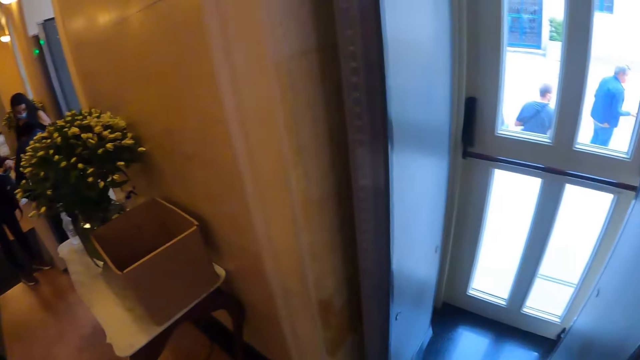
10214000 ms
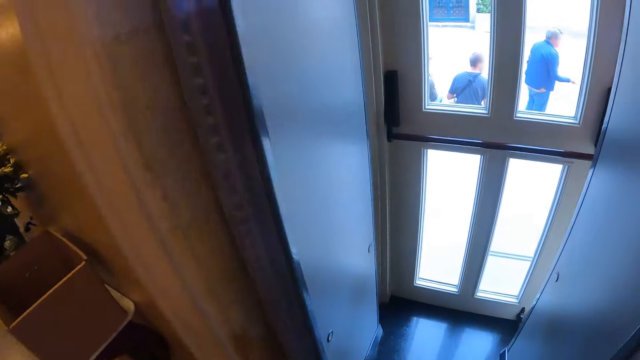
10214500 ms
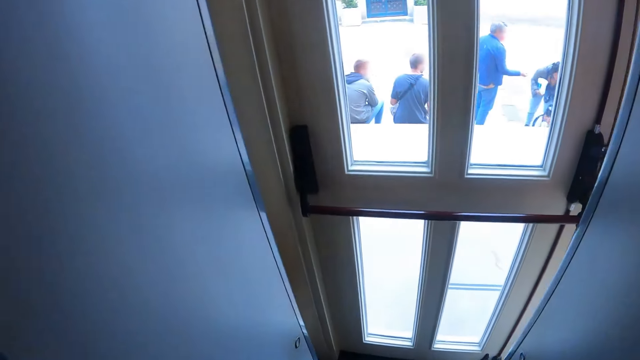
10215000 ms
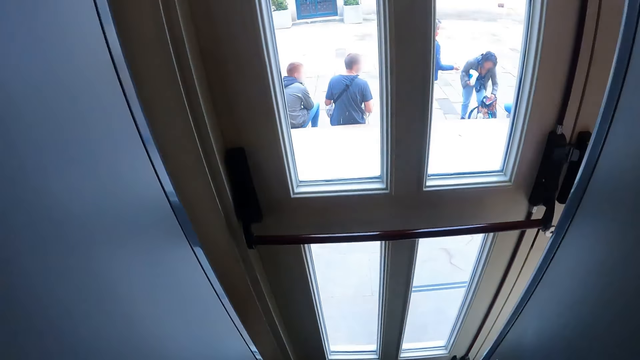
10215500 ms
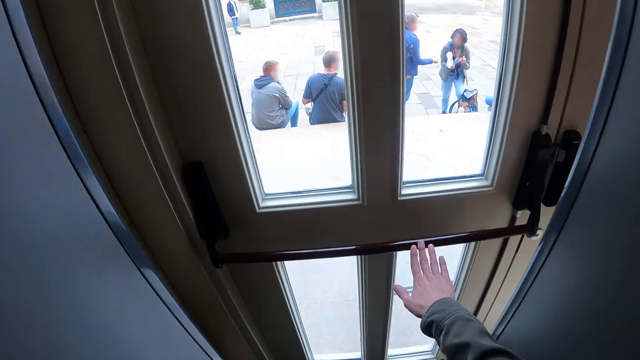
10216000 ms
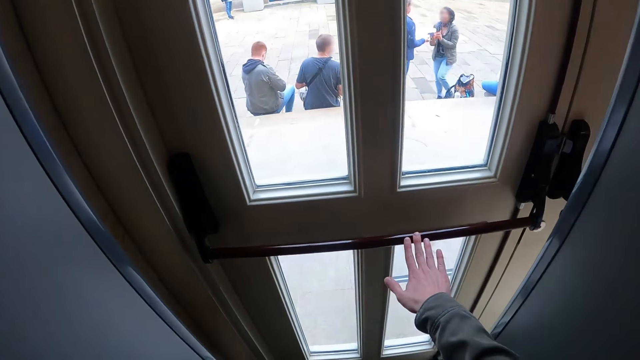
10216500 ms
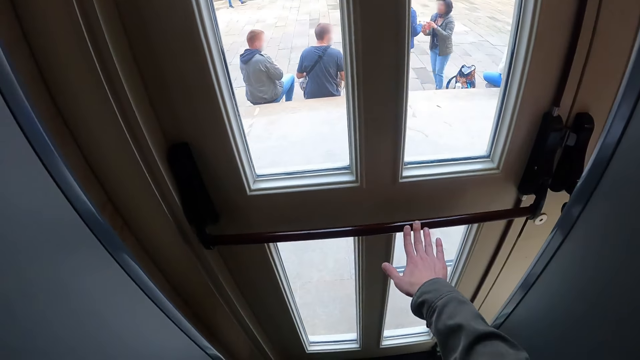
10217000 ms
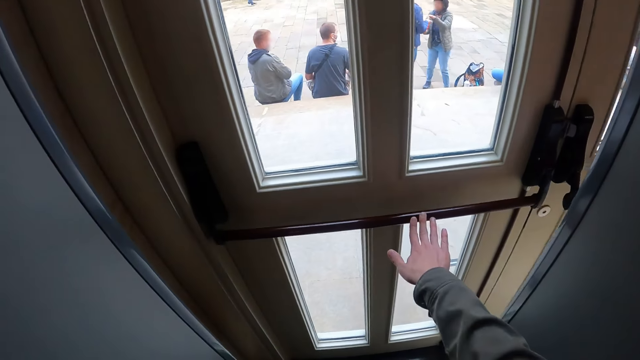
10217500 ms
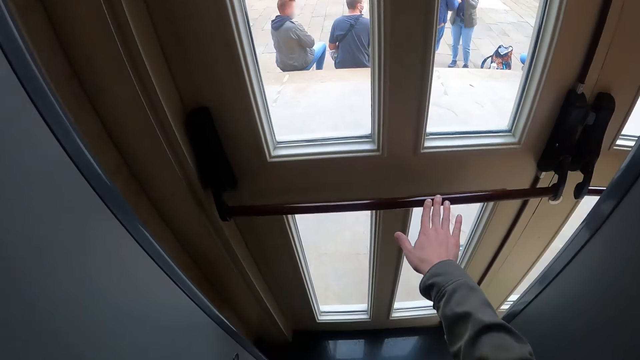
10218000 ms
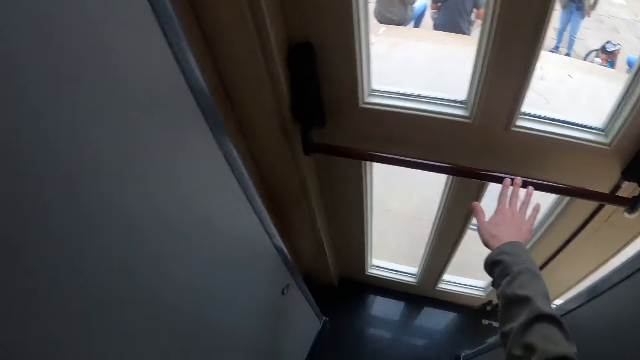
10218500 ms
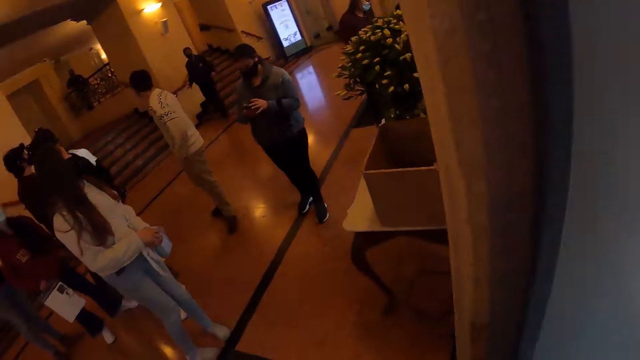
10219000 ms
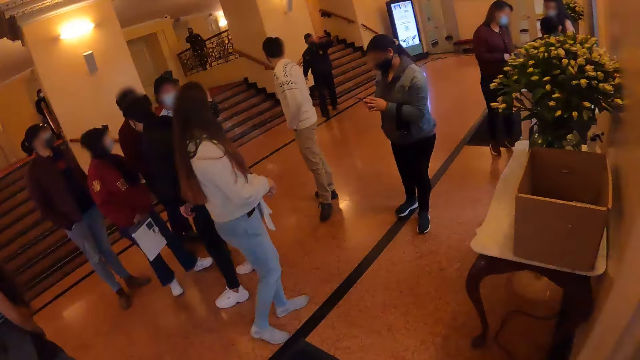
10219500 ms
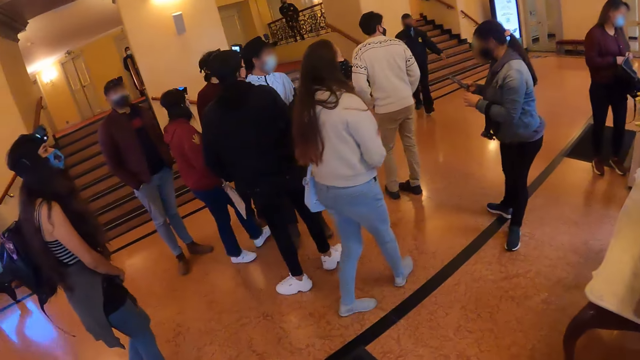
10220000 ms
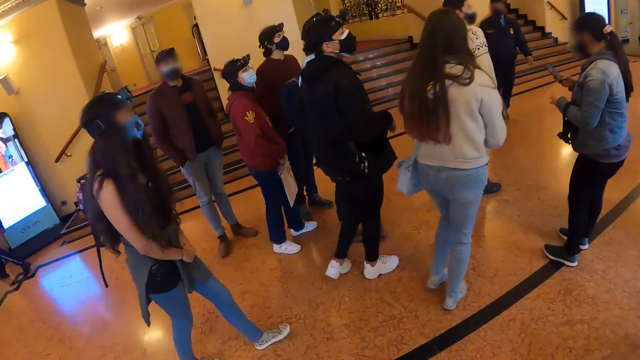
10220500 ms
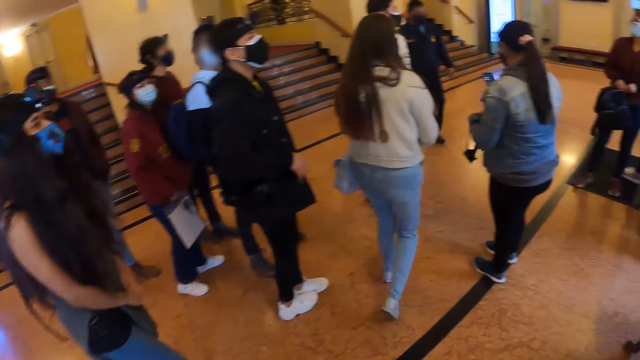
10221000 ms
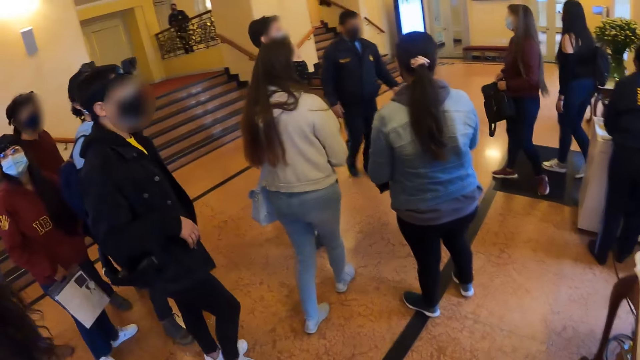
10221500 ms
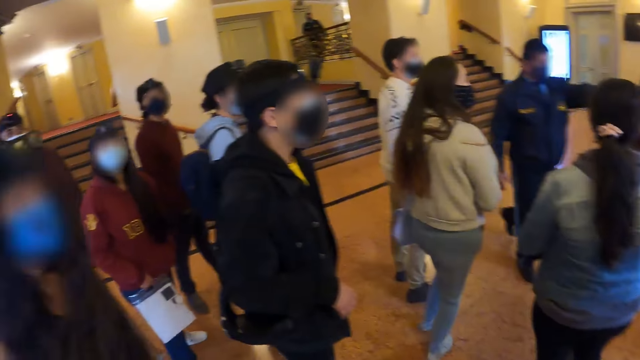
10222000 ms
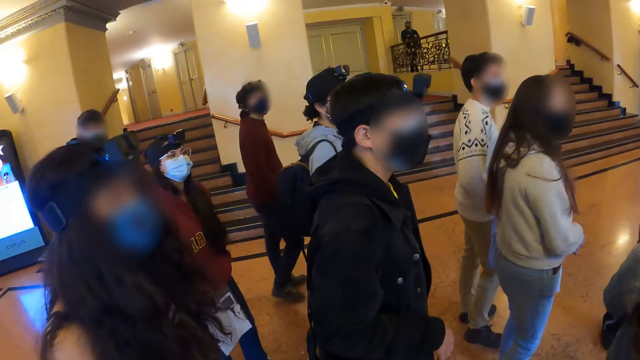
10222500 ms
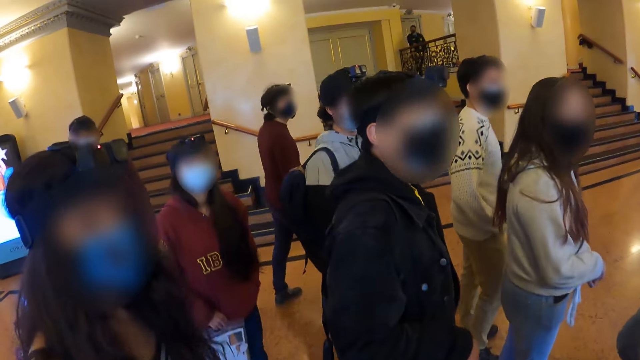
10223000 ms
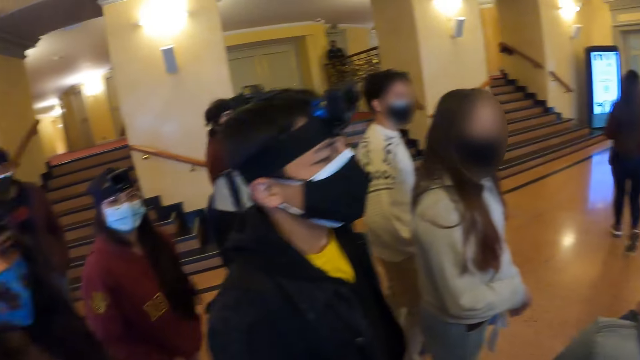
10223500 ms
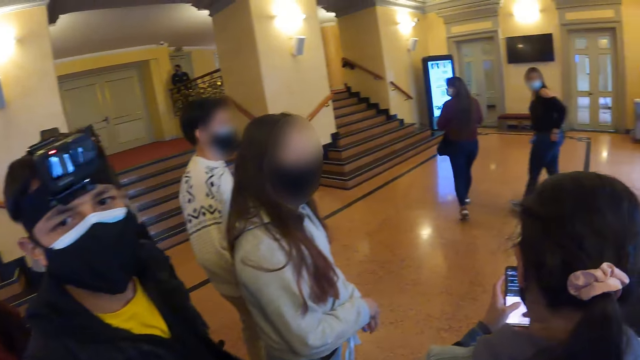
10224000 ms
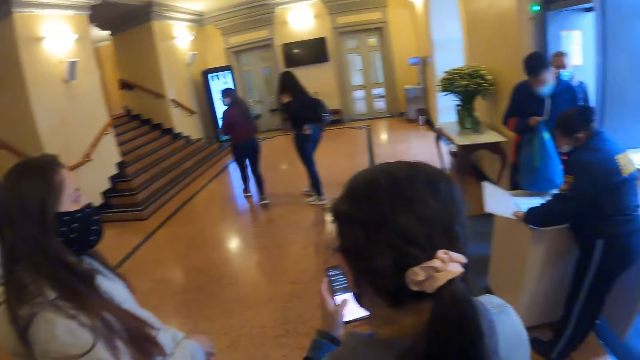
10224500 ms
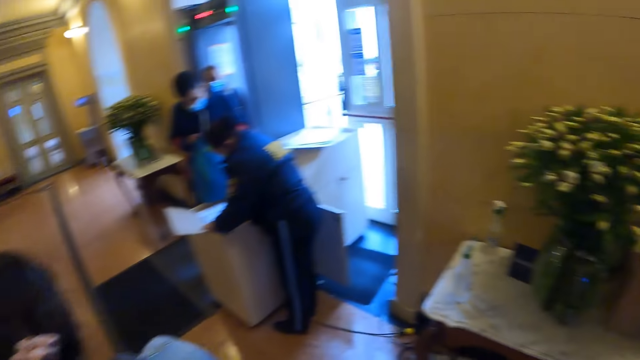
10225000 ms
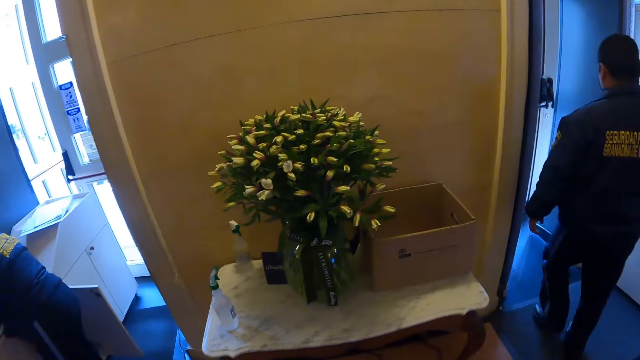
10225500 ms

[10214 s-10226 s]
The camera wearer holds the door handle. They look around the building and walk around the building.

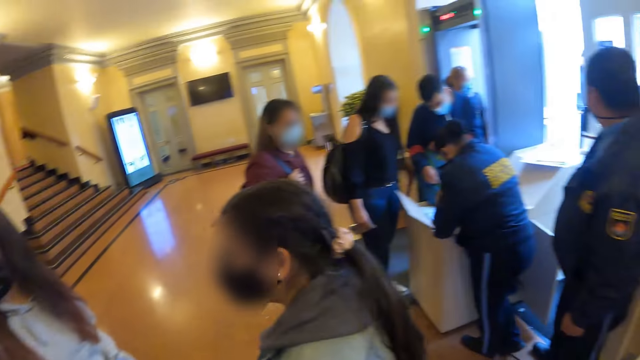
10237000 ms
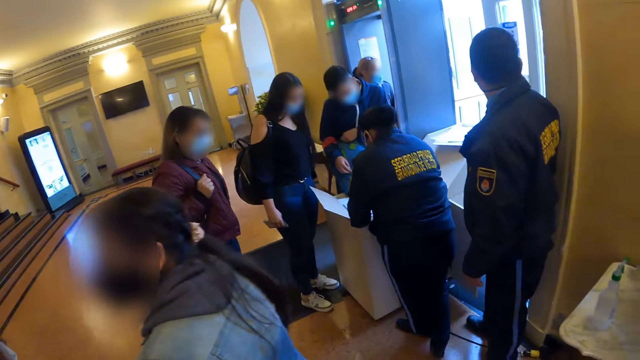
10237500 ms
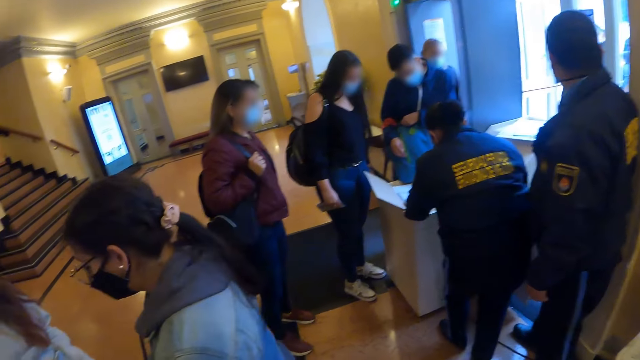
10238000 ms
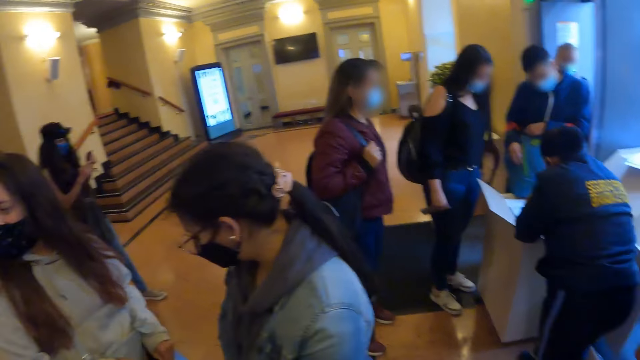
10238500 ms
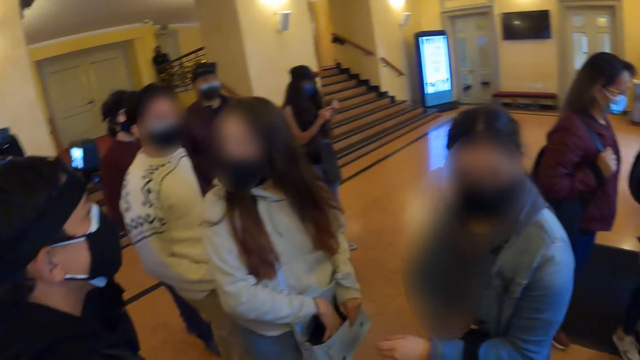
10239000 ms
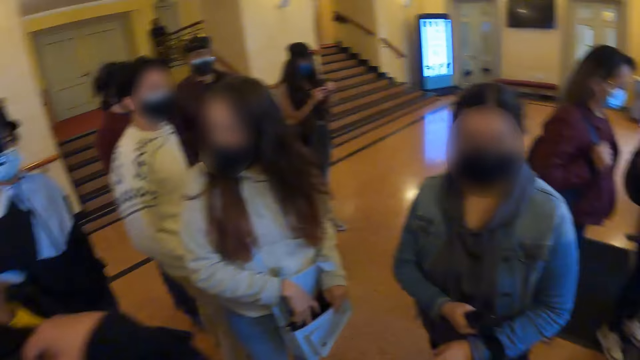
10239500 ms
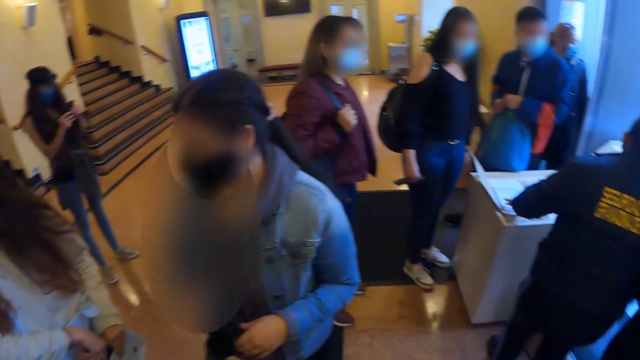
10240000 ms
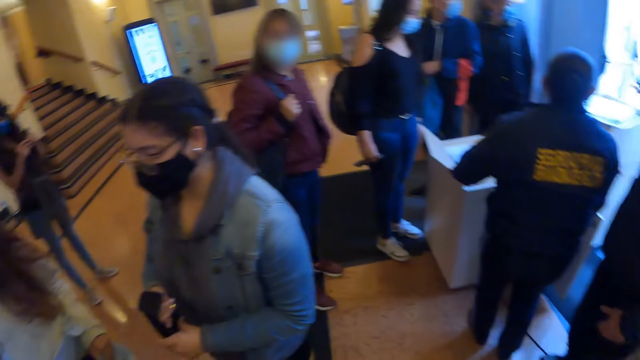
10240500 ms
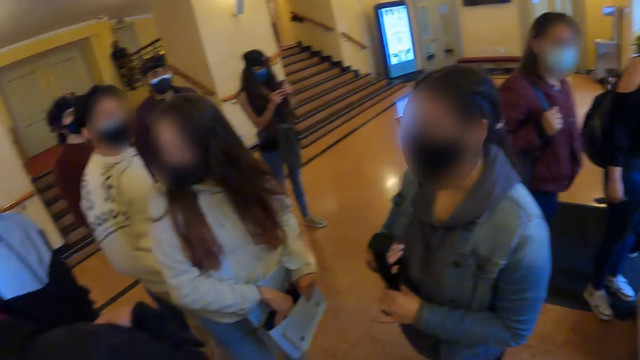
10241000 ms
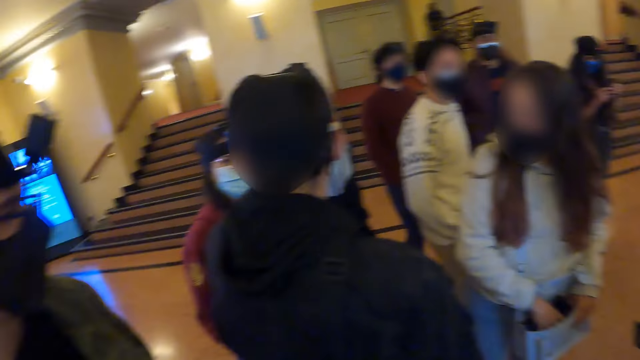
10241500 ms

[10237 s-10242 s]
The camera wearer stands in the building.

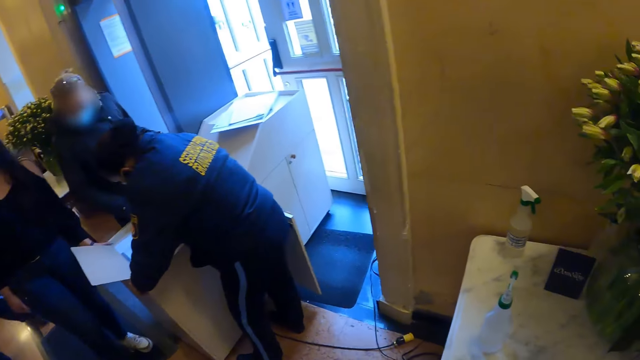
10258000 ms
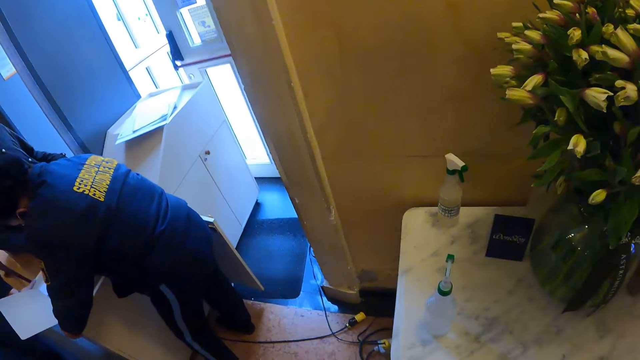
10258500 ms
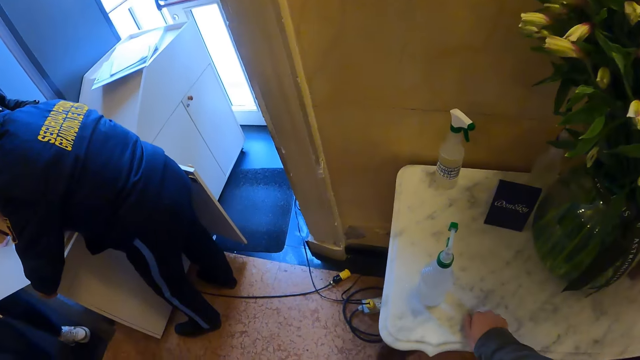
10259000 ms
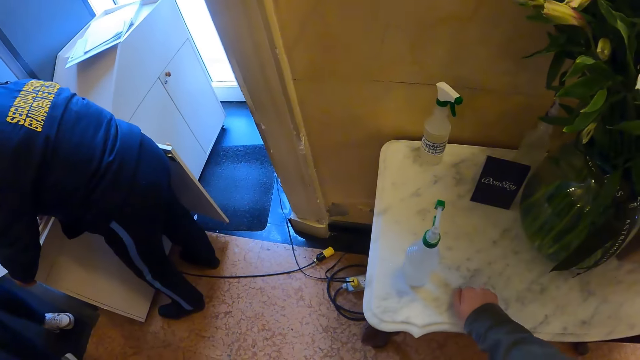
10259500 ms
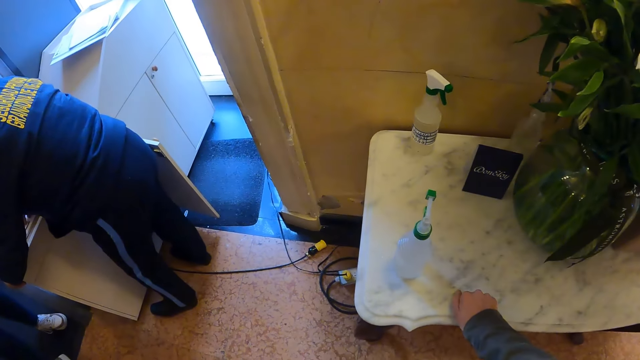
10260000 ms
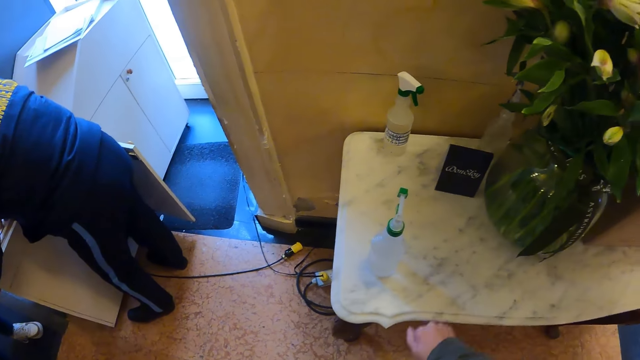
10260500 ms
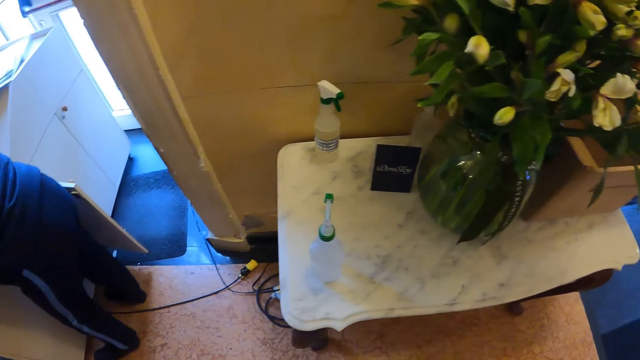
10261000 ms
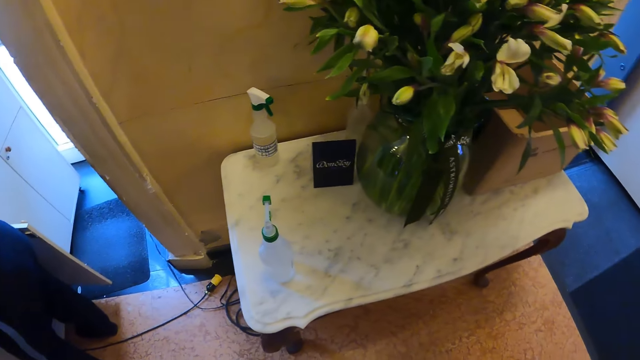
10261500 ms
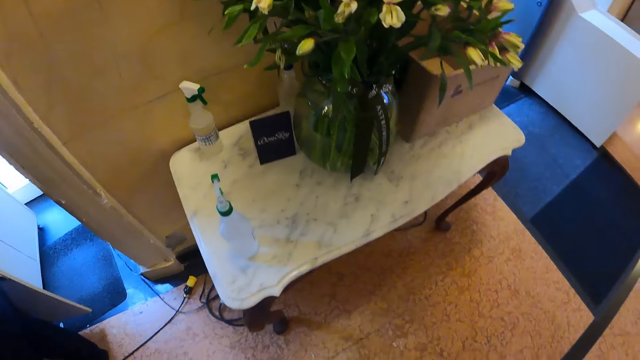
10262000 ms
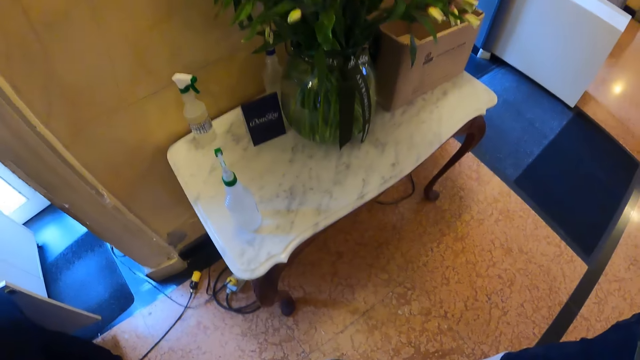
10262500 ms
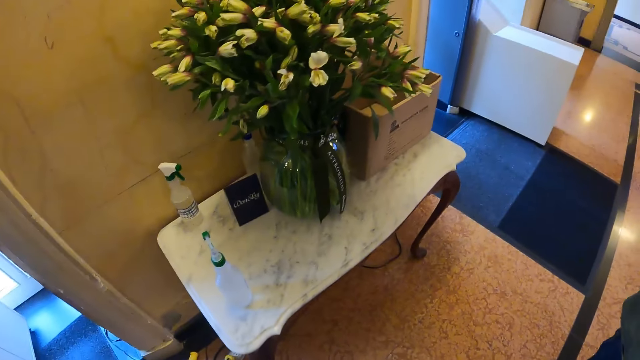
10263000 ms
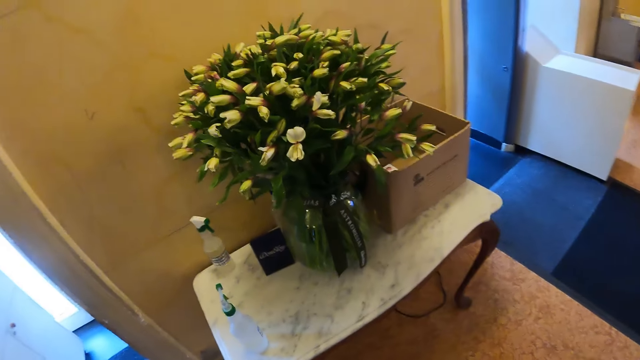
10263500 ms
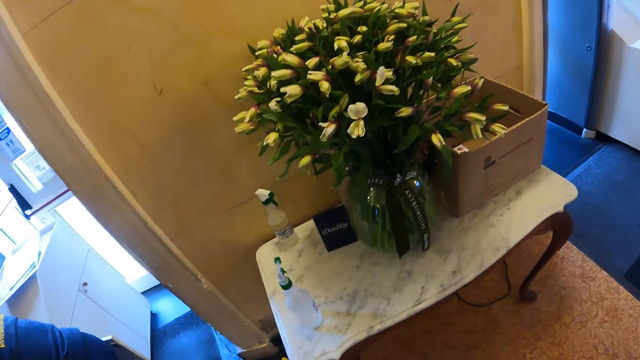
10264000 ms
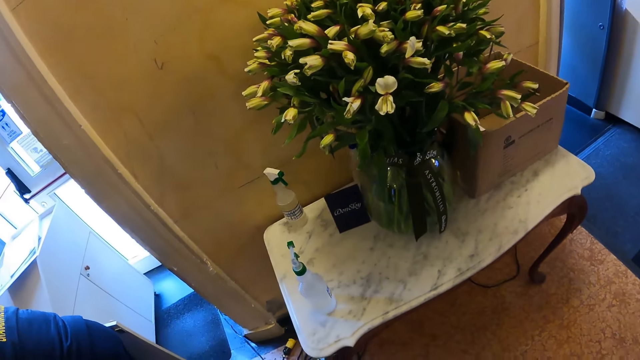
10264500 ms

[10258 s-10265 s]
The camera wearer knocks on the table. They look around the building. They stare at a flower vase.
